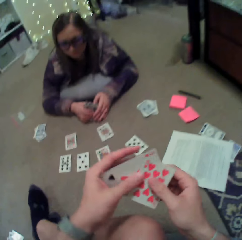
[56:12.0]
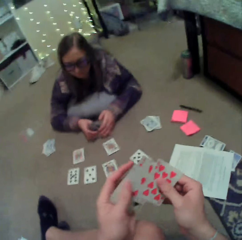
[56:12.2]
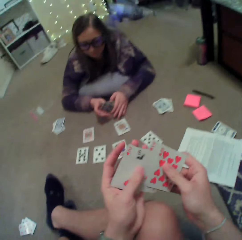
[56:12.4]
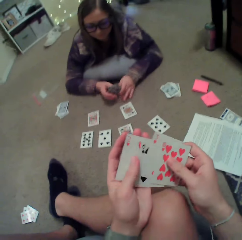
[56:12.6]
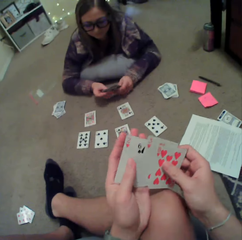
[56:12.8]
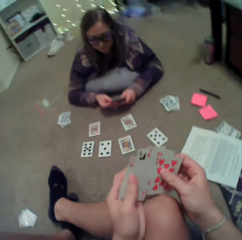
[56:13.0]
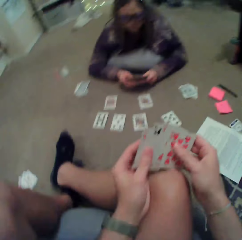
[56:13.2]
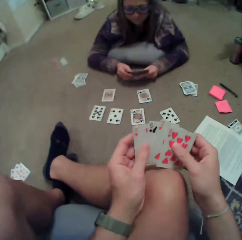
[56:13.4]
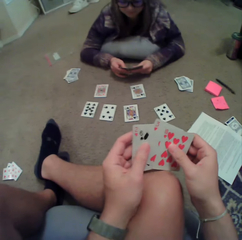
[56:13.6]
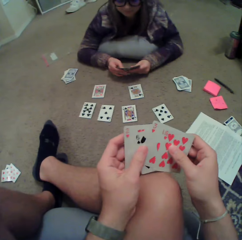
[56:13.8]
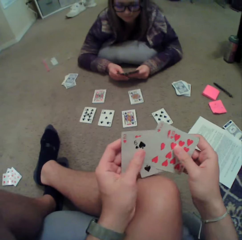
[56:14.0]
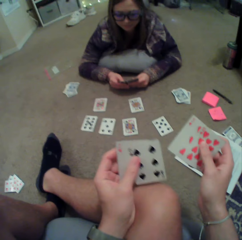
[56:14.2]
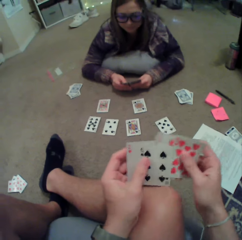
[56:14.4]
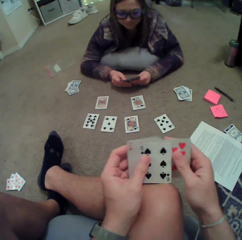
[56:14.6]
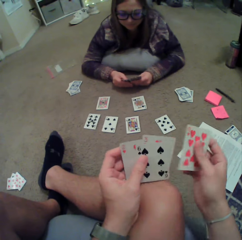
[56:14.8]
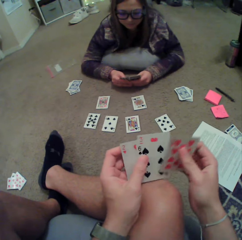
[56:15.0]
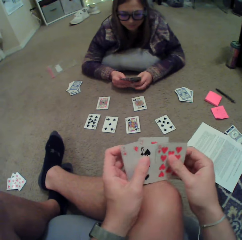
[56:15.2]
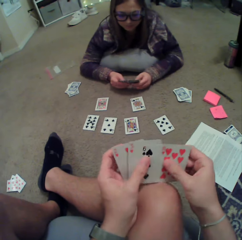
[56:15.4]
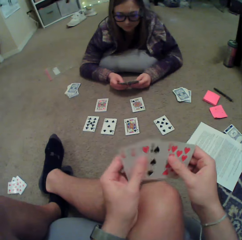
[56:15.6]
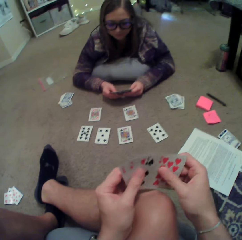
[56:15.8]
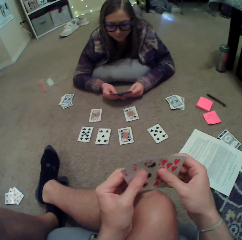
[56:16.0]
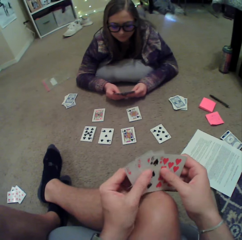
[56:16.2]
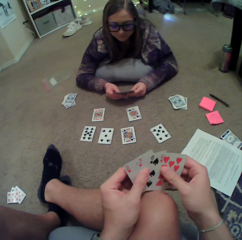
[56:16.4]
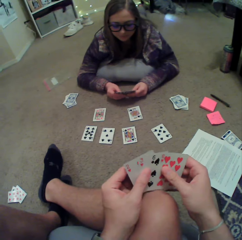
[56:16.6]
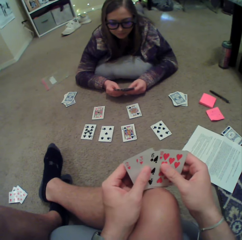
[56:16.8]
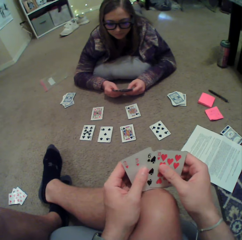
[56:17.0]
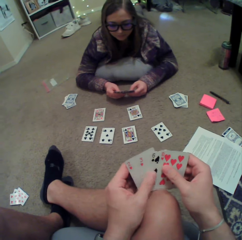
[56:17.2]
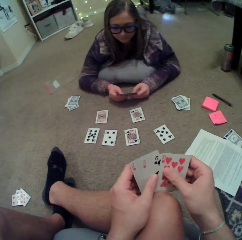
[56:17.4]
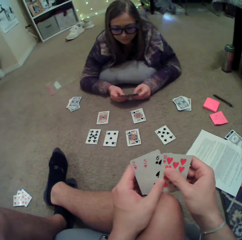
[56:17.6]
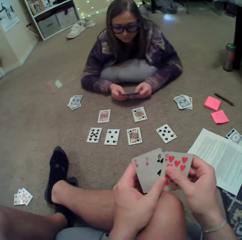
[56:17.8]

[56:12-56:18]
The camera wearer picks the cards. A woman picks the cards and arranges the cards. The camera wearer arranges the cards.

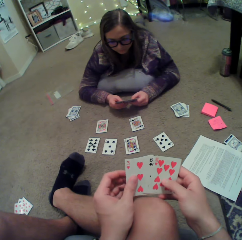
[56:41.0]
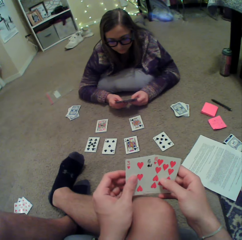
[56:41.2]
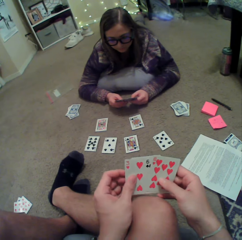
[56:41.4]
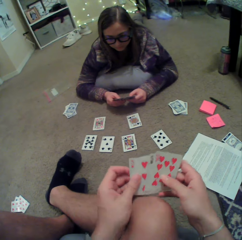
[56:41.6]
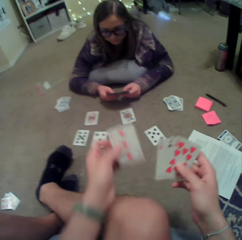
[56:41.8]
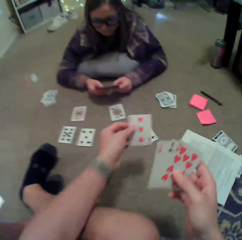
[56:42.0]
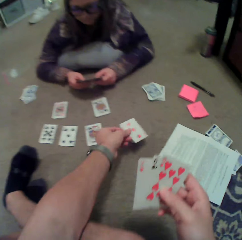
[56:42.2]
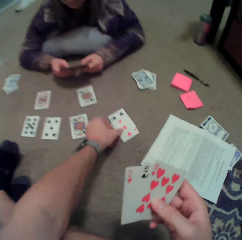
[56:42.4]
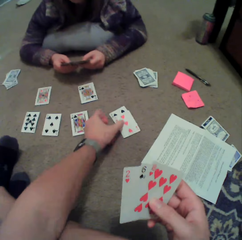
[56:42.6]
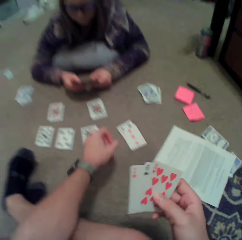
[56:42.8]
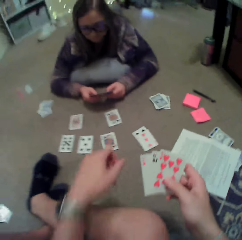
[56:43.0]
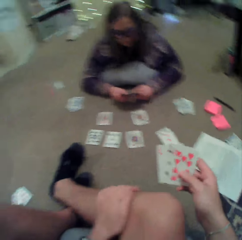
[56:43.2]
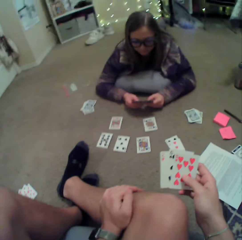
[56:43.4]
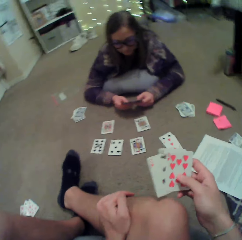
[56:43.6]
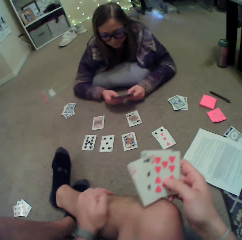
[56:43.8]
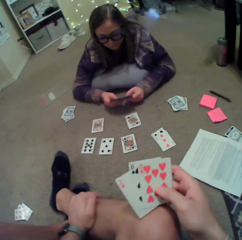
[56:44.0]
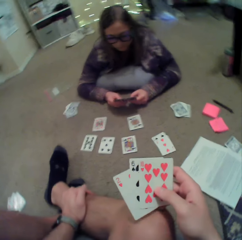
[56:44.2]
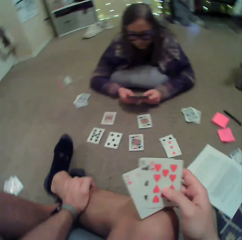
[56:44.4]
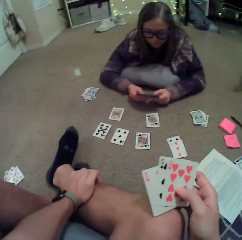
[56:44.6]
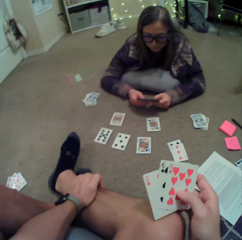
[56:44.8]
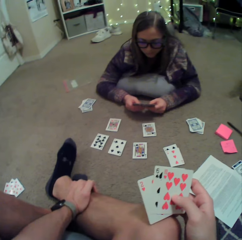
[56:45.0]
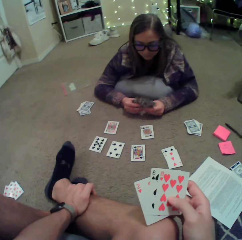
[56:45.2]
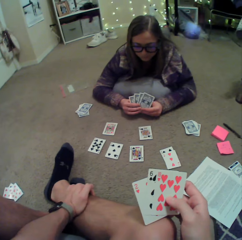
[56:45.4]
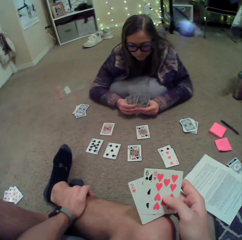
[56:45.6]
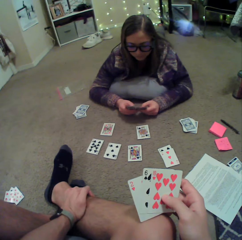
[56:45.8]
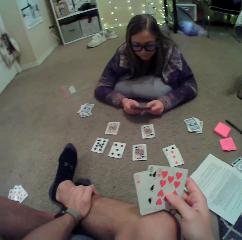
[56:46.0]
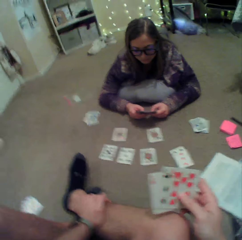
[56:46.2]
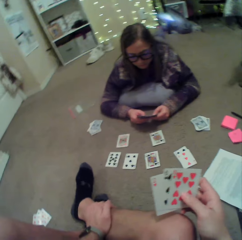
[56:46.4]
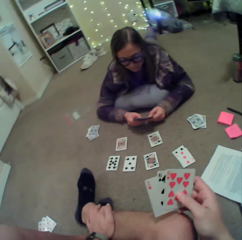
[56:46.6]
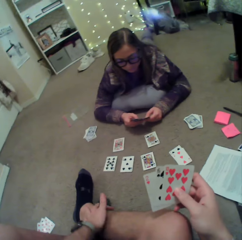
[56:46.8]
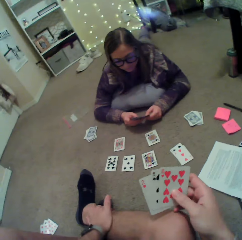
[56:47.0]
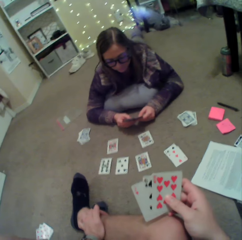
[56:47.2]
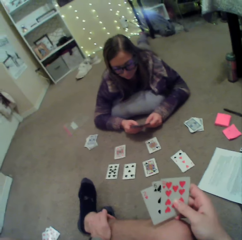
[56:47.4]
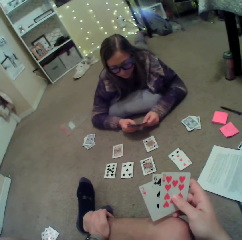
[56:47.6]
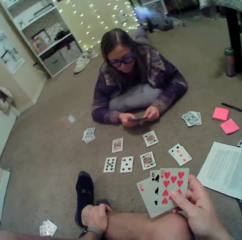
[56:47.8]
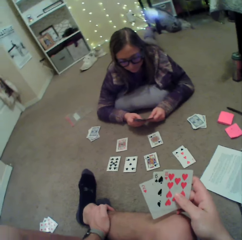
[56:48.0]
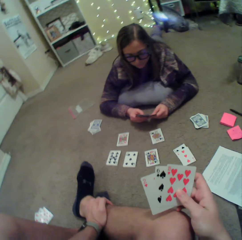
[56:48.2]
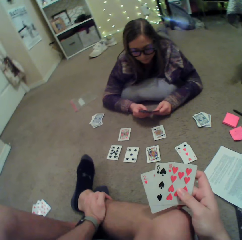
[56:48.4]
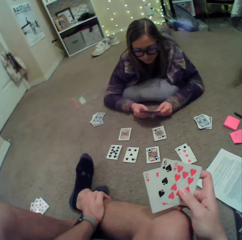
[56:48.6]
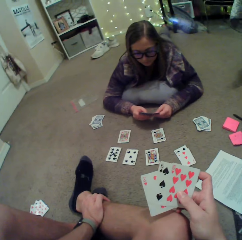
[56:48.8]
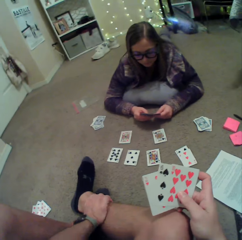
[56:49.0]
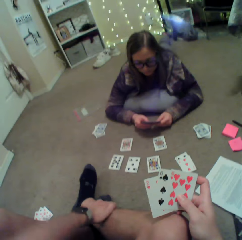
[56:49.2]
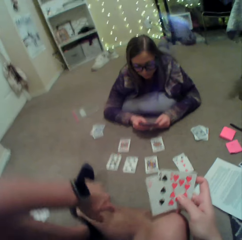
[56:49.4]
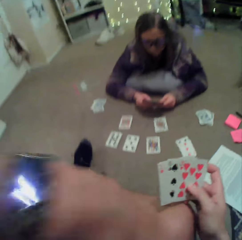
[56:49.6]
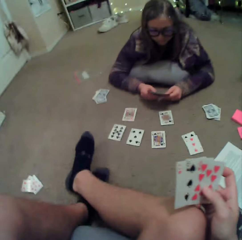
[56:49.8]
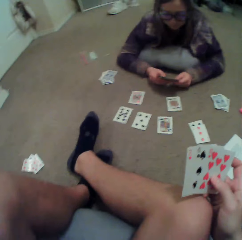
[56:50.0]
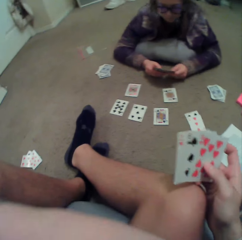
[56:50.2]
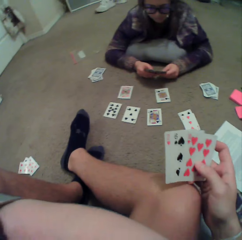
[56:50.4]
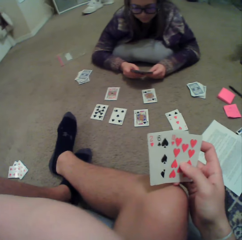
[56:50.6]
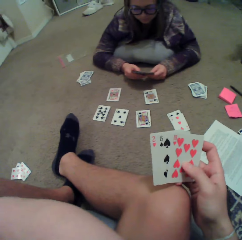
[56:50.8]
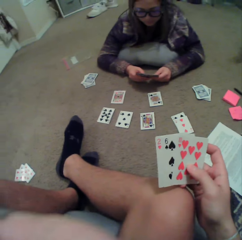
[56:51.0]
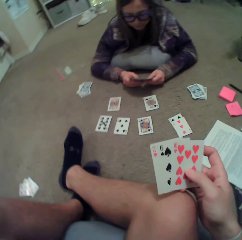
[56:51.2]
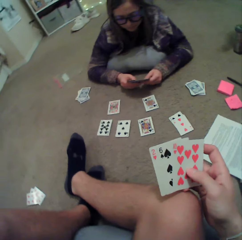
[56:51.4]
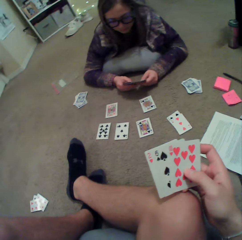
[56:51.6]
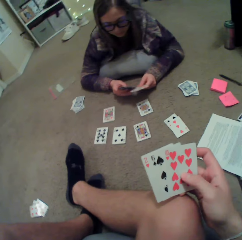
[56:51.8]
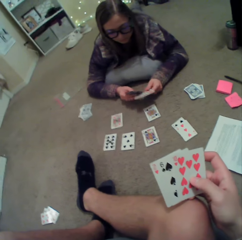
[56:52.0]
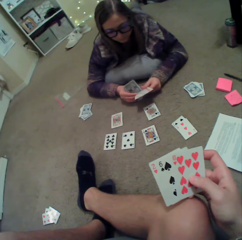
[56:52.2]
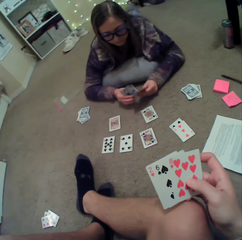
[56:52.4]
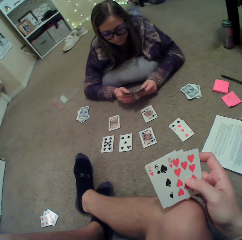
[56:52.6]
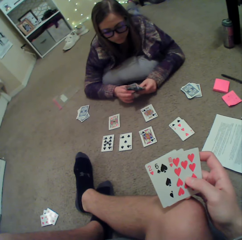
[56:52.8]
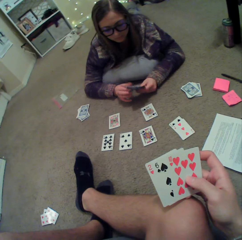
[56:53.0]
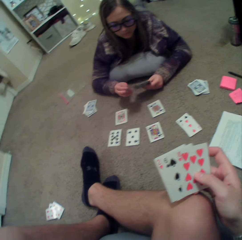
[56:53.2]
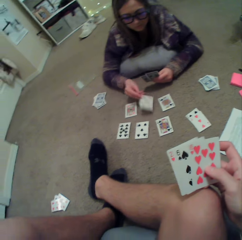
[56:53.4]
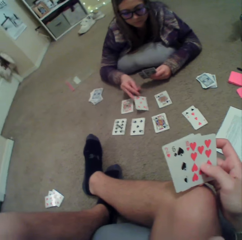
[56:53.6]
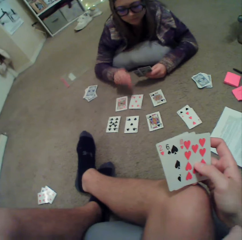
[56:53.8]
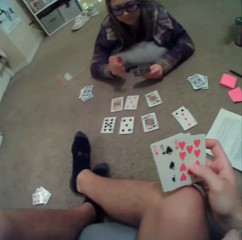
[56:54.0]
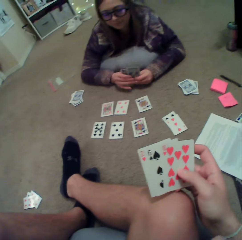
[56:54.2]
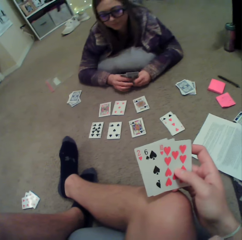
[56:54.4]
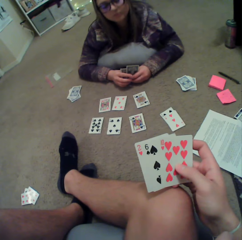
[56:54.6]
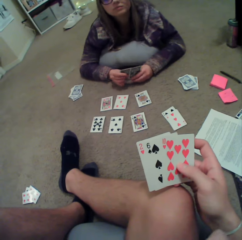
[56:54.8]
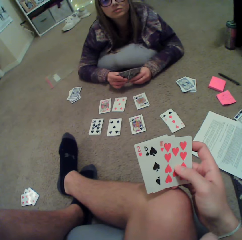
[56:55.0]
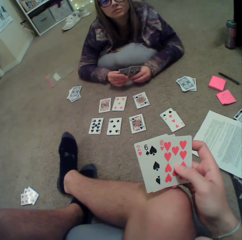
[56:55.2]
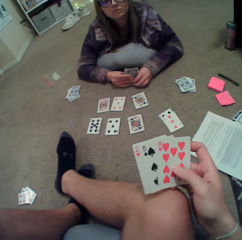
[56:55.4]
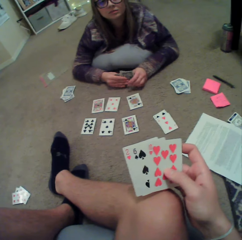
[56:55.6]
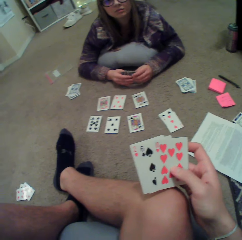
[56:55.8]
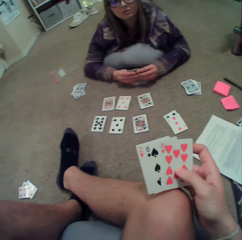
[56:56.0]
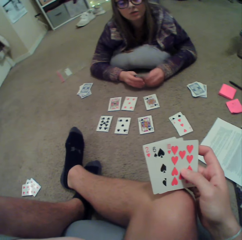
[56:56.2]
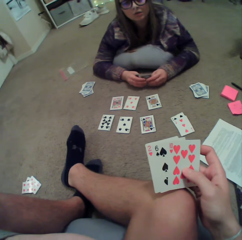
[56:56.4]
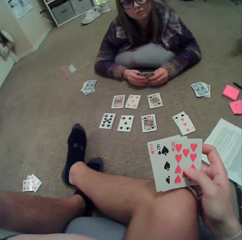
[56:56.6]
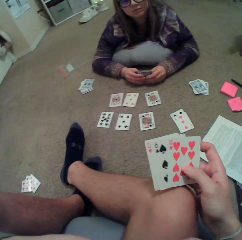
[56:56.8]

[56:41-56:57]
The camera wearer puts a card on the floor. He touches his leg. He lifts his hand. A woman puts down a card and arranges the cards.

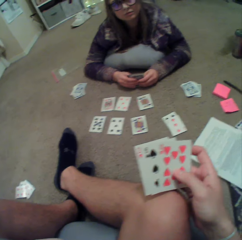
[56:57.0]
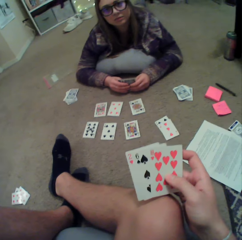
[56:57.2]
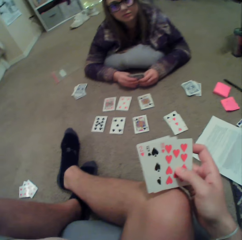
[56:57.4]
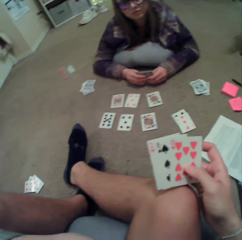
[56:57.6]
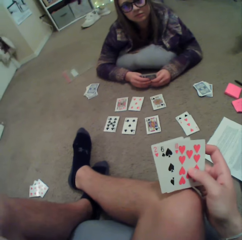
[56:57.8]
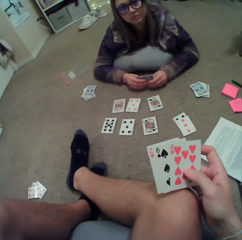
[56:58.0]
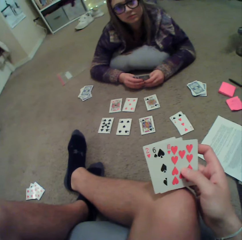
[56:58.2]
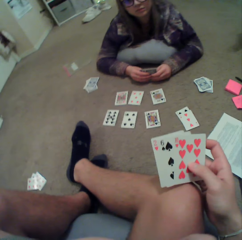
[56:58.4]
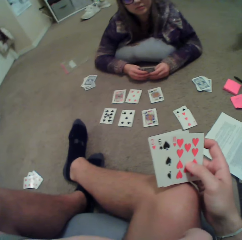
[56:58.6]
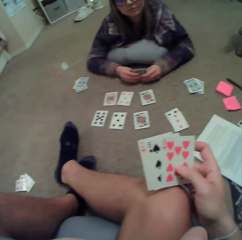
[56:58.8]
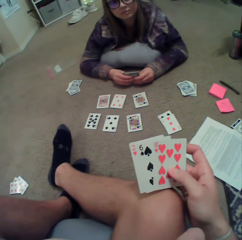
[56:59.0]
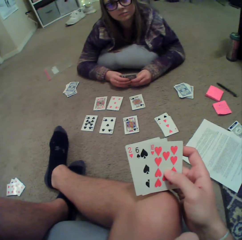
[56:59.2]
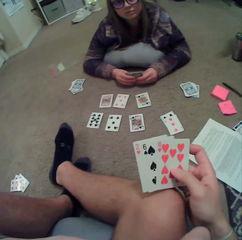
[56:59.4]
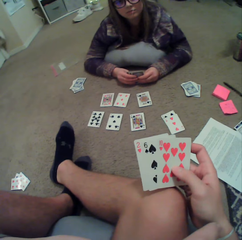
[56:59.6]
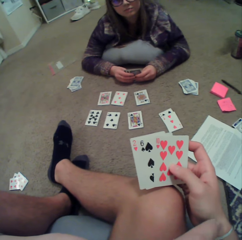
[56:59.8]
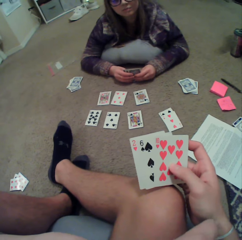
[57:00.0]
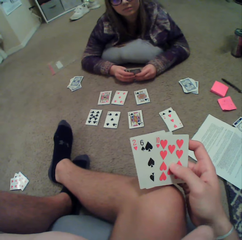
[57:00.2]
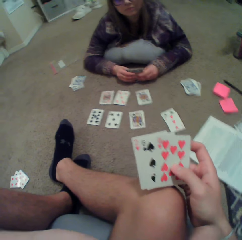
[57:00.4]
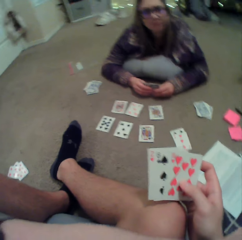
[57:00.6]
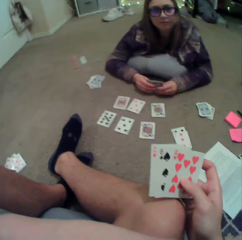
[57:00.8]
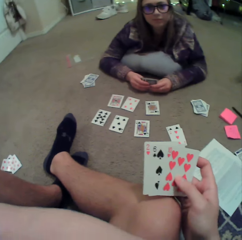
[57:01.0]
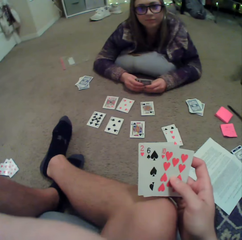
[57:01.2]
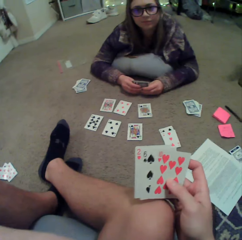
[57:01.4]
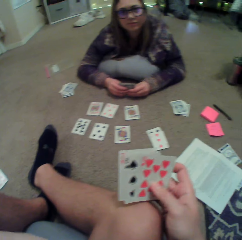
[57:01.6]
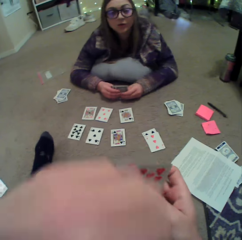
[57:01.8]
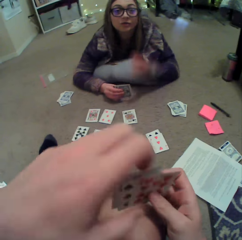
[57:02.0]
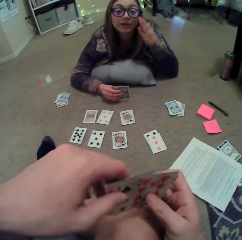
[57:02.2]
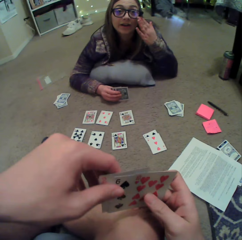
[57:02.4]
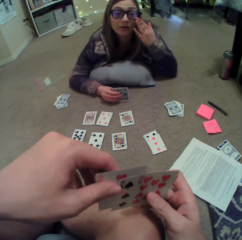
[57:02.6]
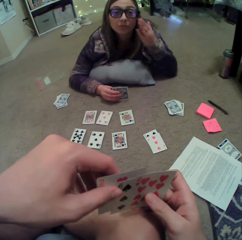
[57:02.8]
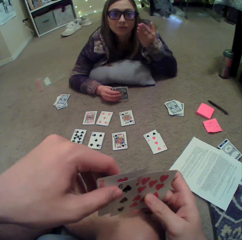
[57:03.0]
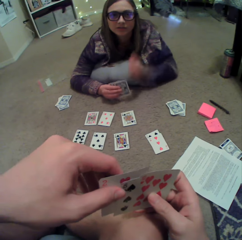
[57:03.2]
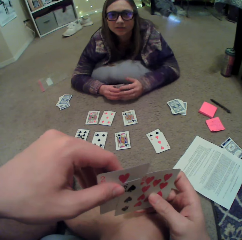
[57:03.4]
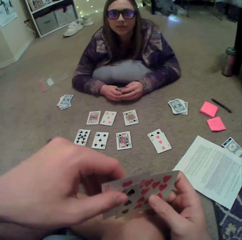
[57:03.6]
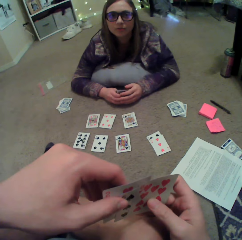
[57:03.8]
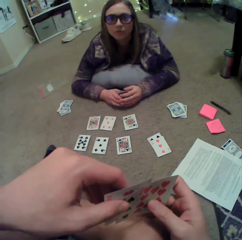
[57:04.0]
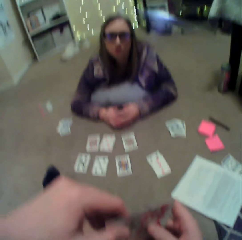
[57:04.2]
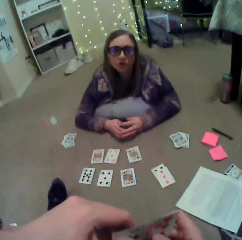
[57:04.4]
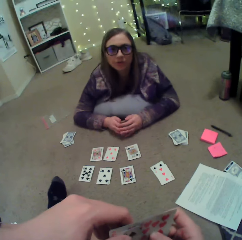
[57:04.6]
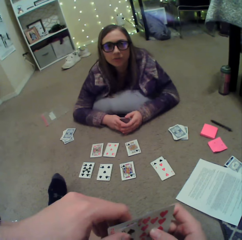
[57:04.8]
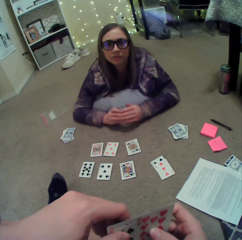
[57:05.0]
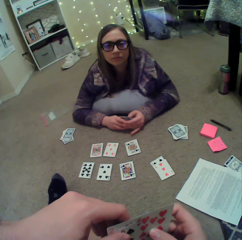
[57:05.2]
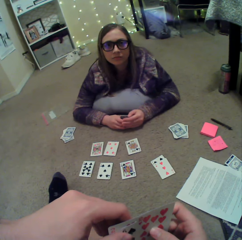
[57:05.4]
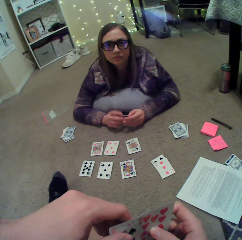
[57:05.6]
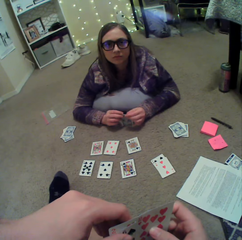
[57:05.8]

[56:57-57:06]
A woman lifts her hand. The woman puts down her hand.
